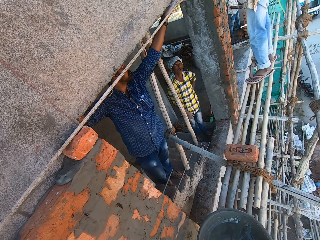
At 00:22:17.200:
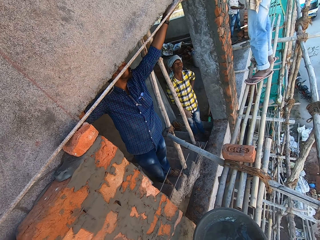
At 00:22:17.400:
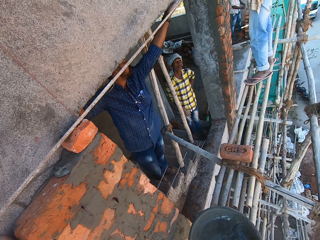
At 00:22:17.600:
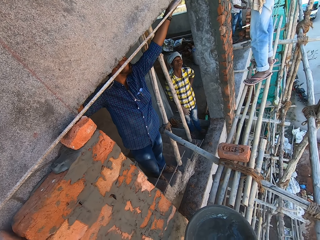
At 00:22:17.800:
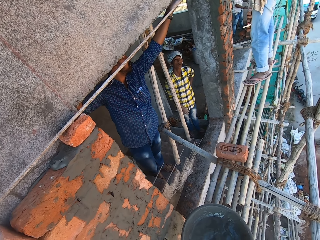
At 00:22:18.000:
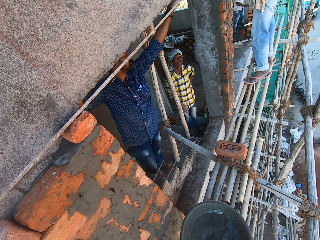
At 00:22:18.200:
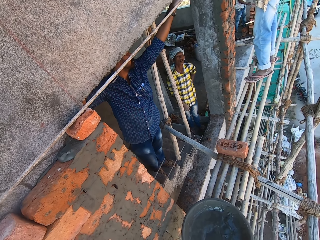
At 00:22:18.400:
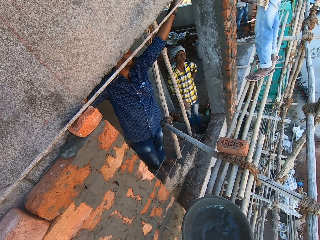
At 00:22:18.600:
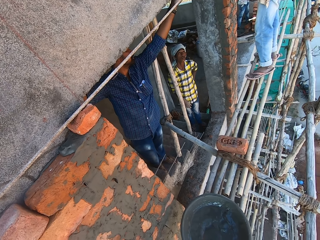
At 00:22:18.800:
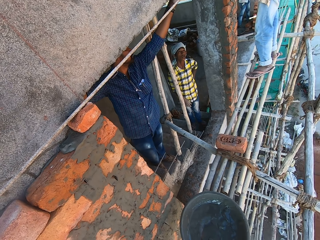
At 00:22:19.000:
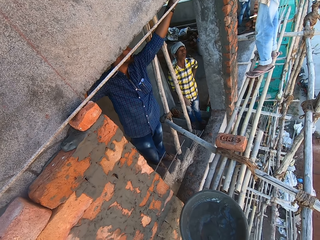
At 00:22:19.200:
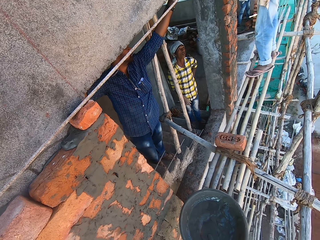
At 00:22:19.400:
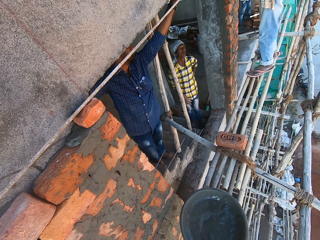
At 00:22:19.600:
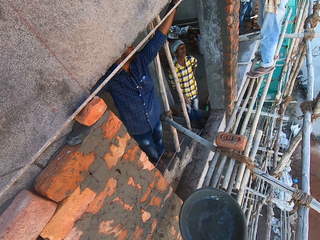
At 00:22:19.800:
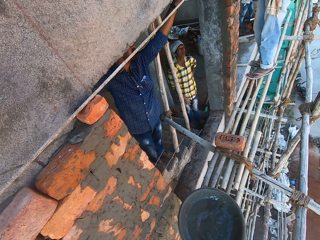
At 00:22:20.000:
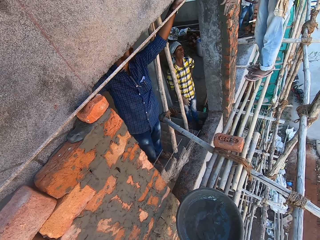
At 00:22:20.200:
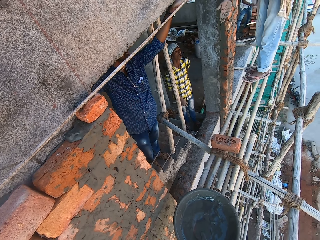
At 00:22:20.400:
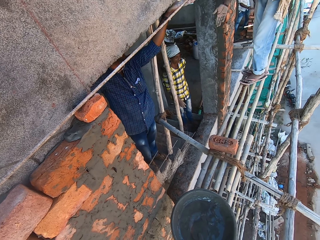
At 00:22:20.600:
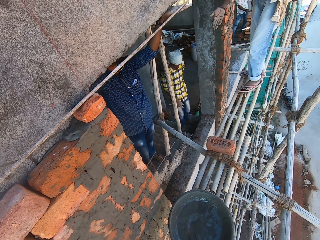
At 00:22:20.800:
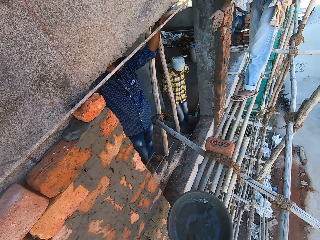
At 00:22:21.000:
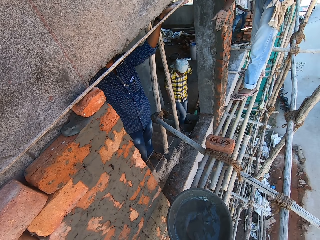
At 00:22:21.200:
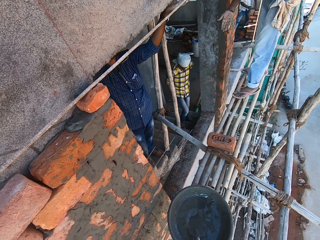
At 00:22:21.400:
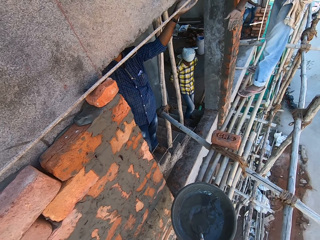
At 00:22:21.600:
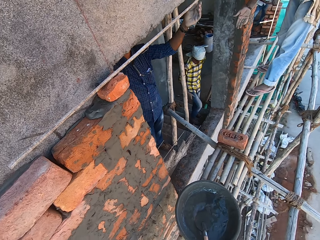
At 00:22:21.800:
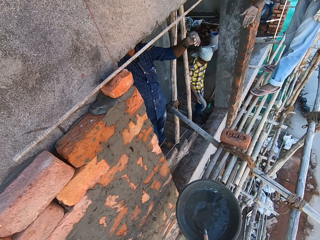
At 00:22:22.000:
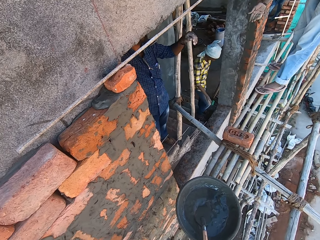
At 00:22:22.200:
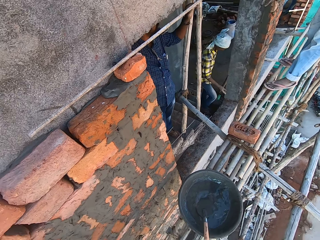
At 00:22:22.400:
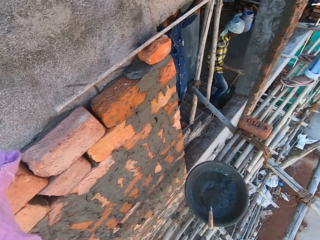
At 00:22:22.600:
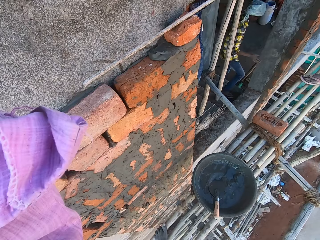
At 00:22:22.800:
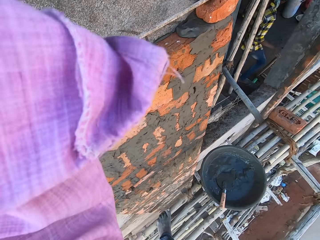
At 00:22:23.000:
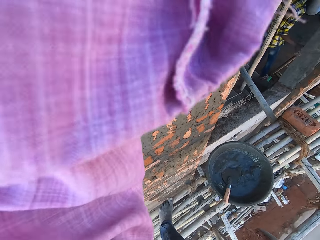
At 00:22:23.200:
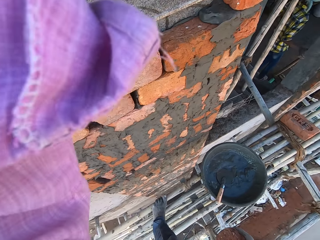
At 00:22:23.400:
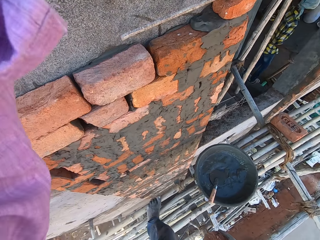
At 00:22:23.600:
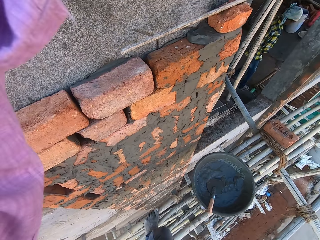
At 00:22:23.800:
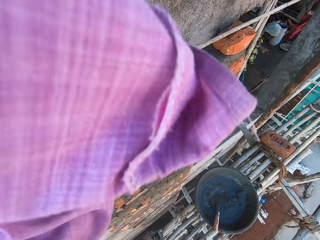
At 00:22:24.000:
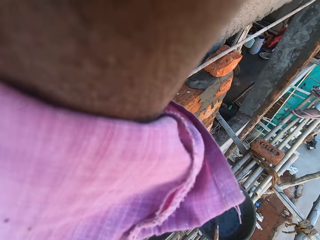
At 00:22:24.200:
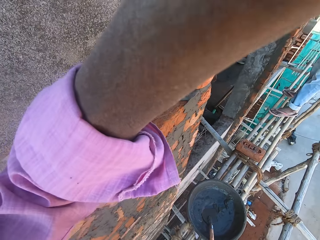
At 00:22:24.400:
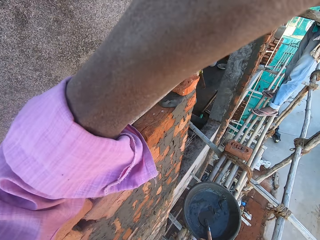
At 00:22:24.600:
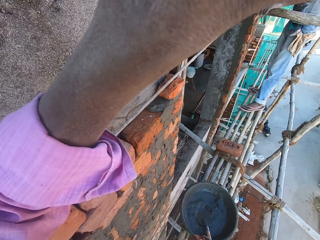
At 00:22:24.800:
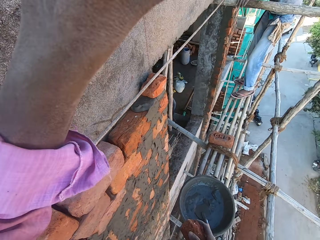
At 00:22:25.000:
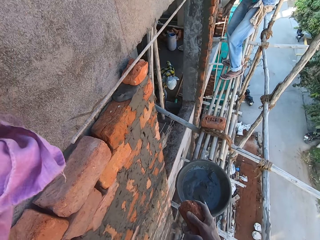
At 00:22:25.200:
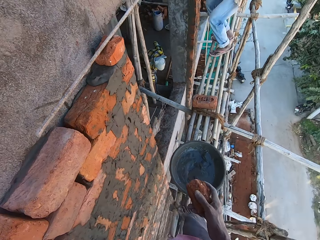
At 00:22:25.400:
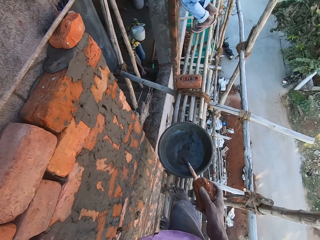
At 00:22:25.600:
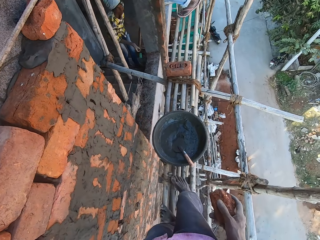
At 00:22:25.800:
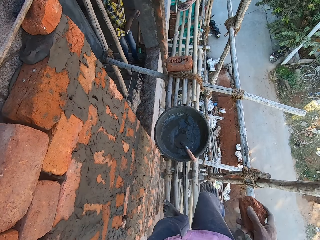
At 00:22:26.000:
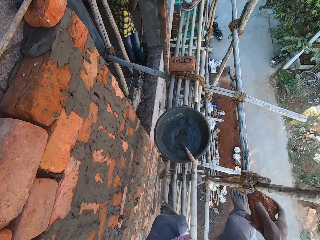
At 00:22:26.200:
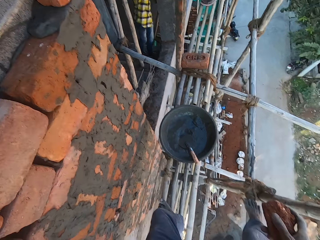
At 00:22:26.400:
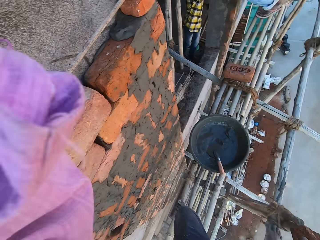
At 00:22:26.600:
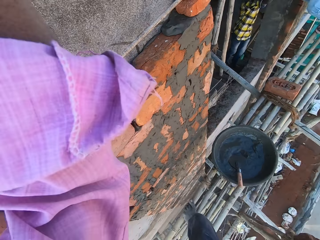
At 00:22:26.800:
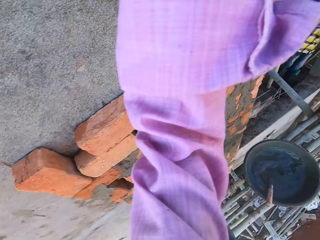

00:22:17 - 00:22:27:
The camera wearer talks with a man. The man examines the brick with both hands. The camera wearer looks around the field. He lifts his hands.

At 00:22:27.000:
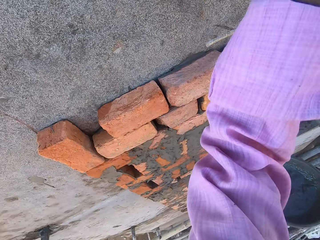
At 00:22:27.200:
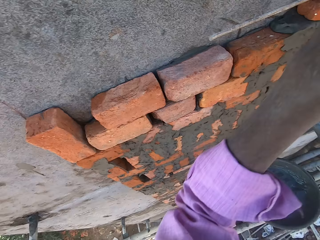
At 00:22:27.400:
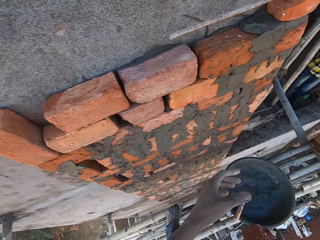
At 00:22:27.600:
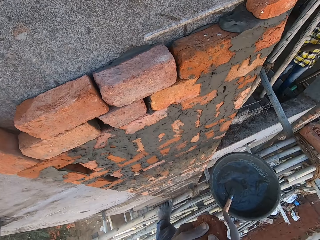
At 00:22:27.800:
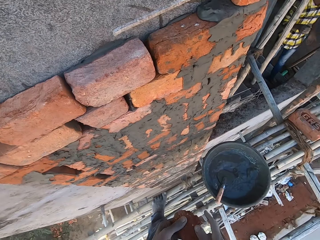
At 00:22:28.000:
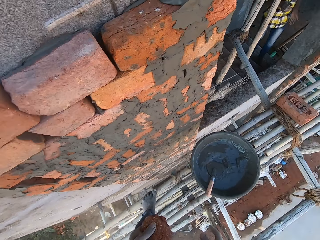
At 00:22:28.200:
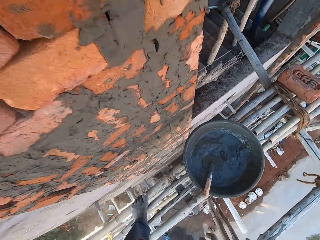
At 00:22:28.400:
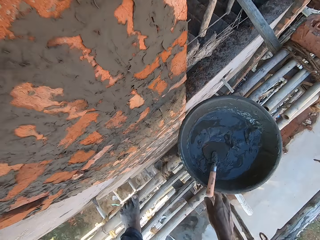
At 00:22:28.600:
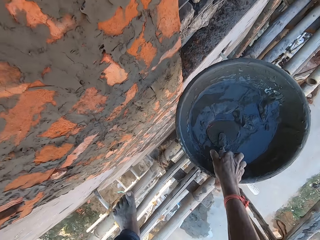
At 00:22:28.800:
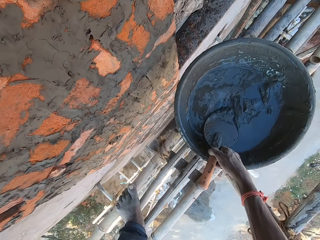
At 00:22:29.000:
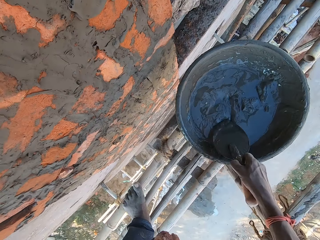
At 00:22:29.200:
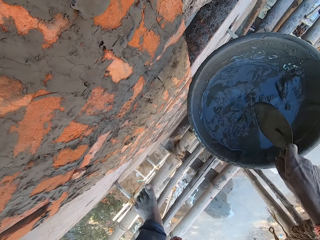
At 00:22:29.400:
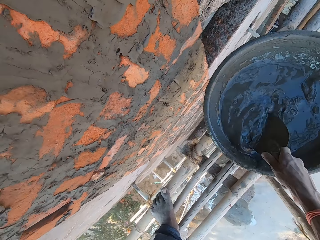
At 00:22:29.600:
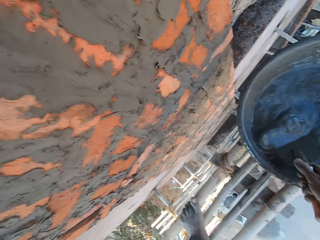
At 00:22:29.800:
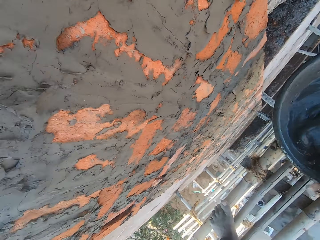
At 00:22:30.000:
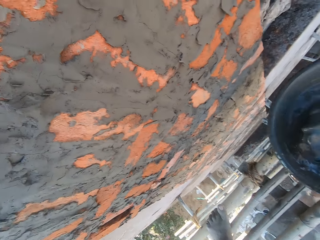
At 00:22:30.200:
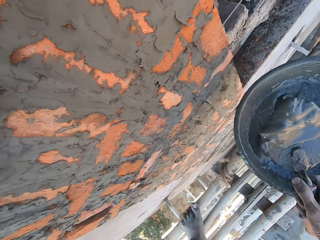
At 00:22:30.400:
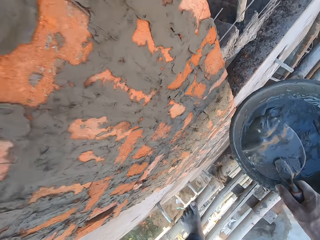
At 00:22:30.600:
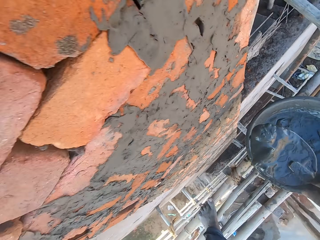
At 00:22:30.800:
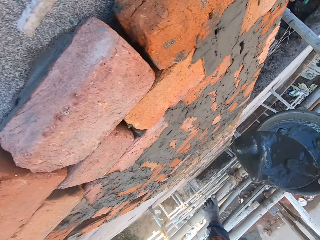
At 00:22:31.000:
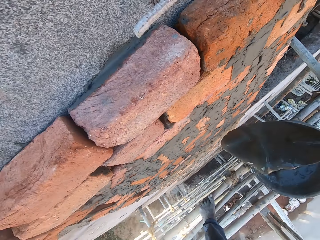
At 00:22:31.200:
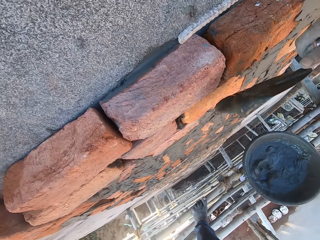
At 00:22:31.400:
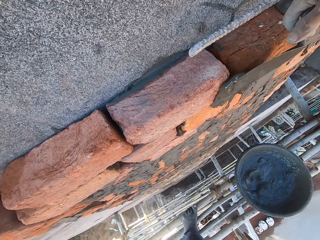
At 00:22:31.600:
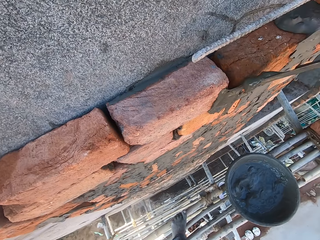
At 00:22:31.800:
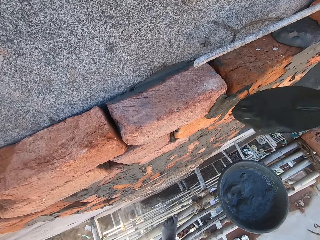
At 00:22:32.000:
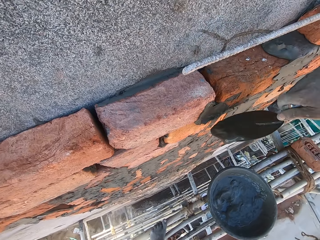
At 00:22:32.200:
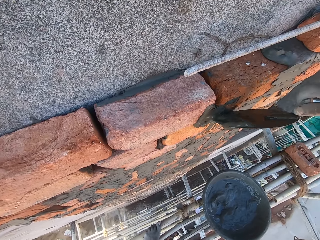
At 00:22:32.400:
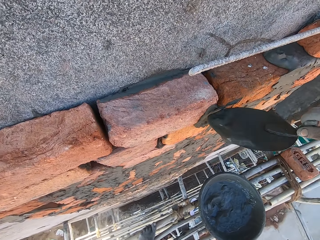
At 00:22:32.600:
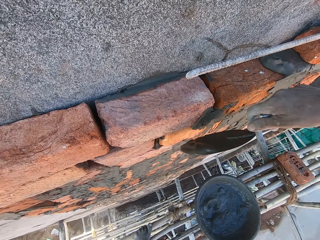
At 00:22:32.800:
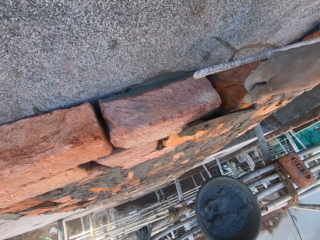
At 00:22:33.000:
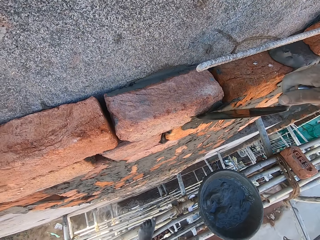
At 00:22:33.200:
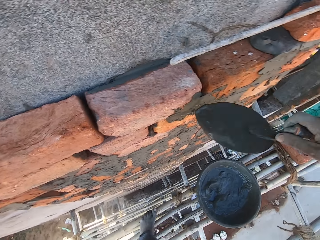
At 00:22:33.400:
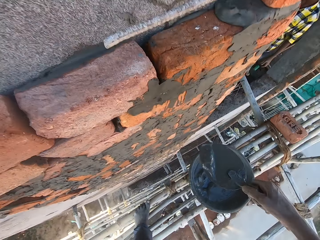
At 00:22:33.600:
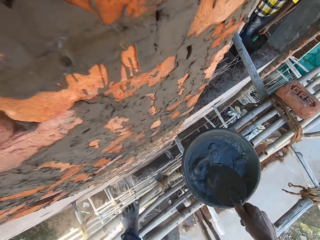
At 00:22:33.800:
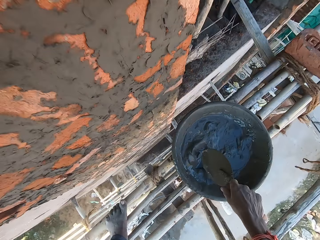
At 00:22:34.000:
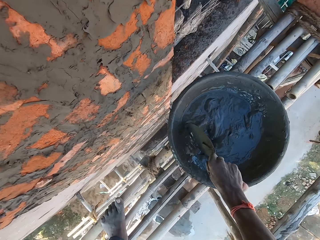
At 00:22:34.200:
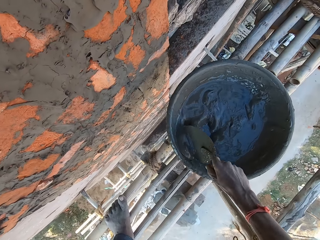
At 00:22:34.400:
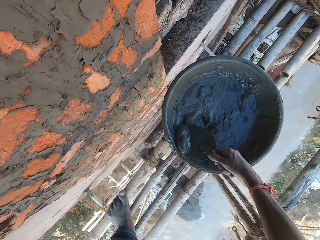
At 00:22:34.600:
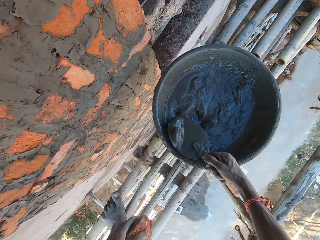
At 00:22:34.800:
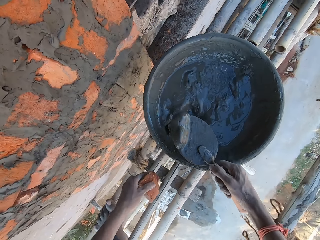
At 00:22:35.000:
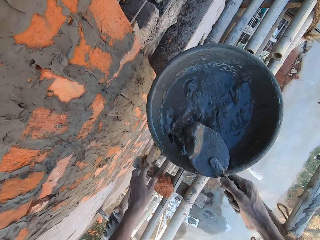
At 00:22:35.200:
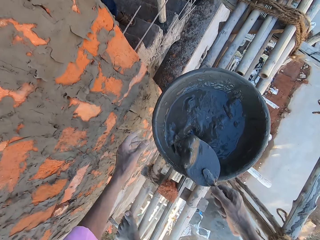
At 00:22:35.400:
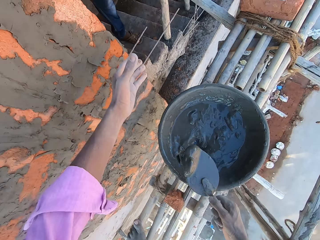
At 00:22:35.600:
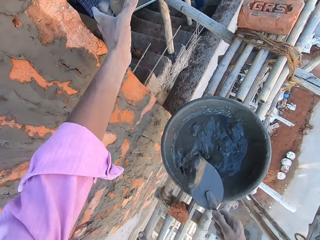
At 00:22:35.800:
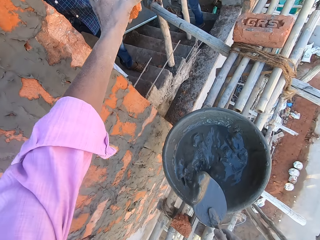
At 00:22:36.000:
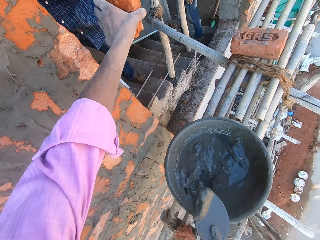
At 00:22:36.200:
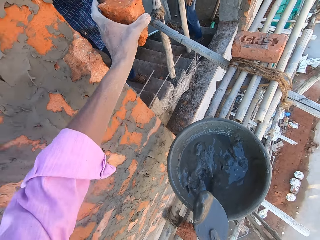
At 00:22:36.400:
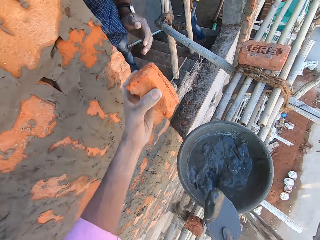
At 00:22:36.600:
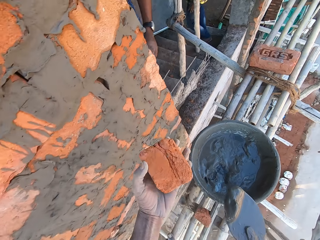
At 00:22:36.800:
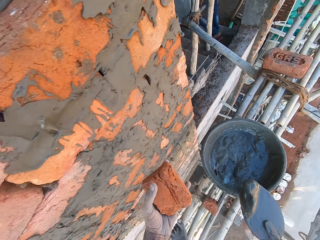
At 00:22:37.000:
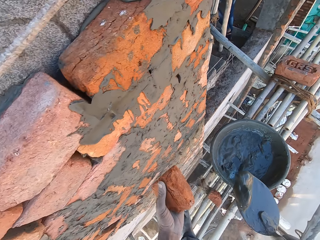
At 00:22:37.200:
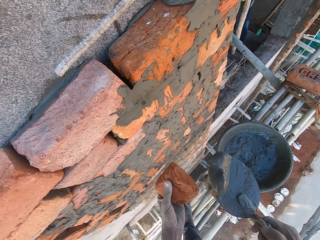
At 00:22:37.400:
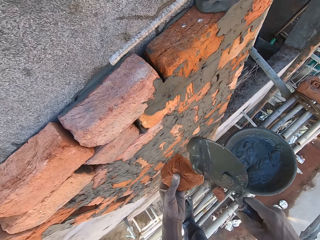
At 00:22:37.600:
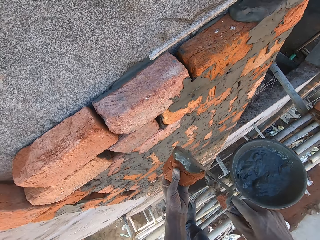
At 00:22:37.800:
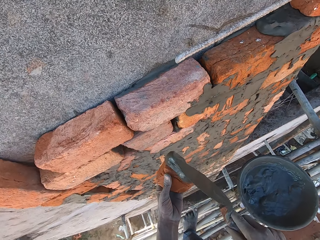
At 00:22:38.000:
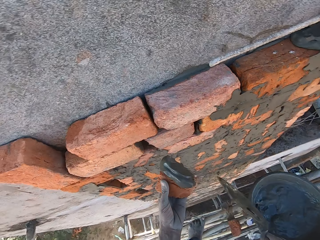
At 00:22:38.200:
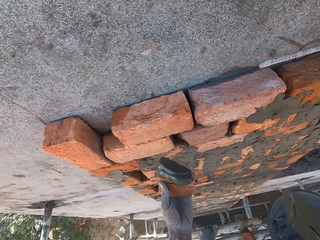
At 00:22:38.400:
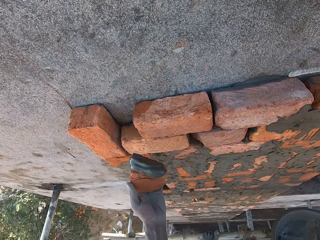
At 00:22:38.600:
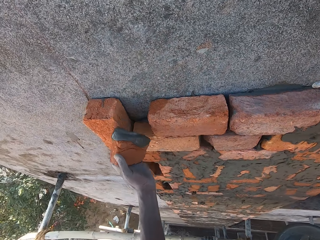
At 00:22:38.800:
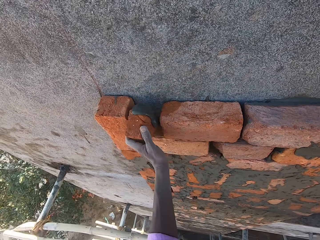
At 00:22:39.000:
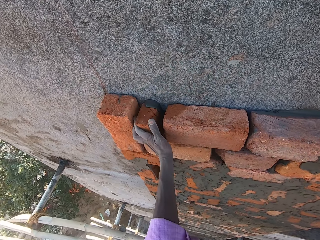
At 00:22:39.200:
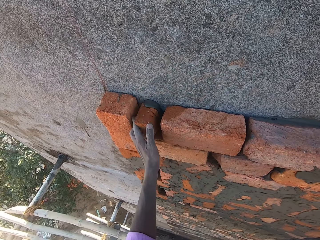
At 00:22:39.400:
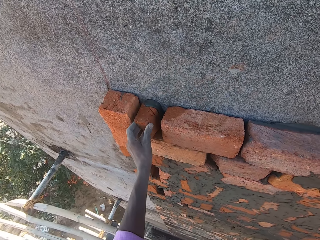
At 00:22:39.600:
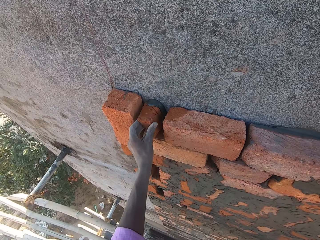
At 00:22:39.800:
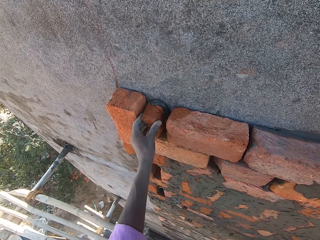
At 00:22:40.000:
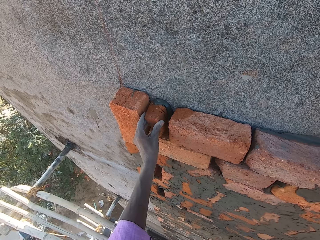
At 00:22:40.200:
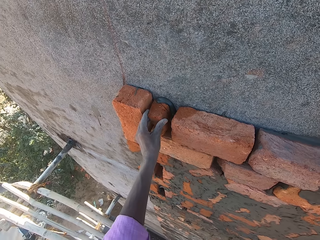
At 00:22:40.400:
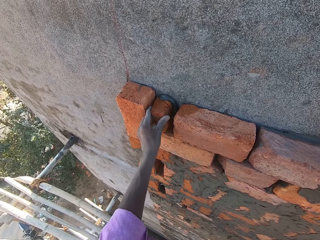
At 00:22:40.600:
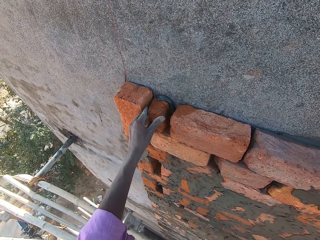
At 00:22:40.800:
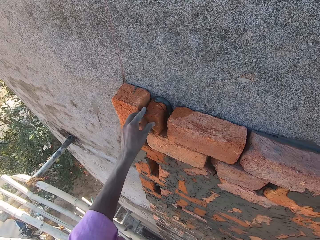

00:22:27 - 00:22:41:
The camera wearer passes the brick to his left hand. He picks up the trowel in the head pan on the bamboo woods with his right hand. He scoops some mixed cement from the head pan on the bamboo woods with the trowel in his right hand. He plasters a brick on the wall with the mixed cement with the trowel in his right hand. He fixes the brick. He scoops some mixed cement from the head pan on the bamboo woods with the trowel in his right hand. He holds the trowel. He drops the brick on the bamboo woods with his left hand. He collects a brick from a man with his left hand. He pours the mixed cement on the brick in his left hand with the trowel in his right hand. He puts the brick towards the wall. He plasters the brick on the wall with his left hand.
